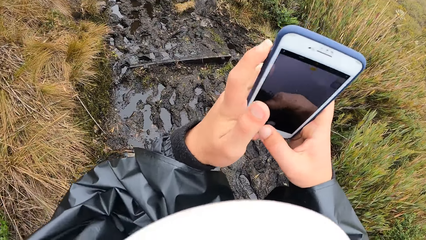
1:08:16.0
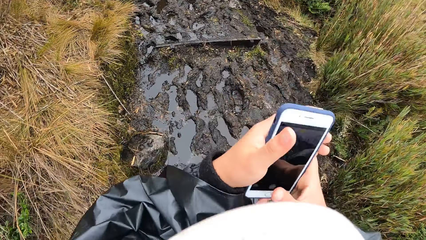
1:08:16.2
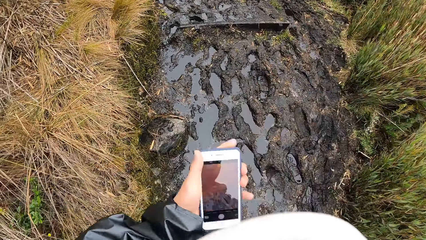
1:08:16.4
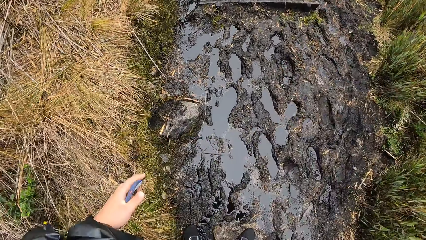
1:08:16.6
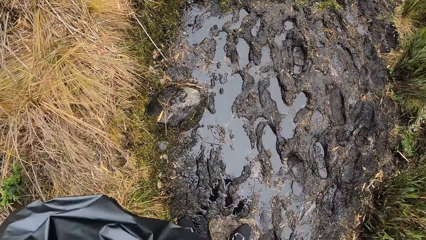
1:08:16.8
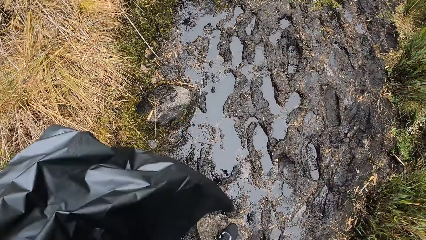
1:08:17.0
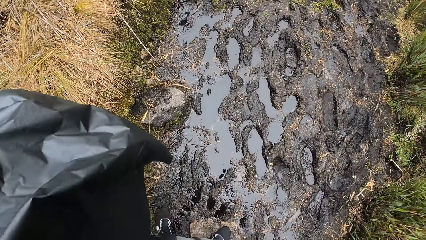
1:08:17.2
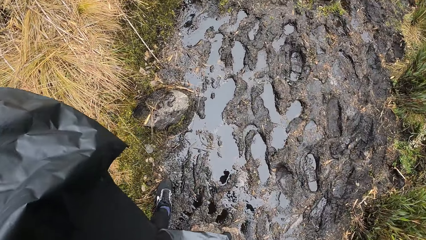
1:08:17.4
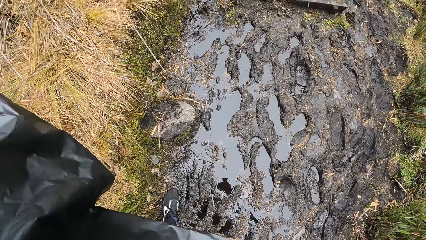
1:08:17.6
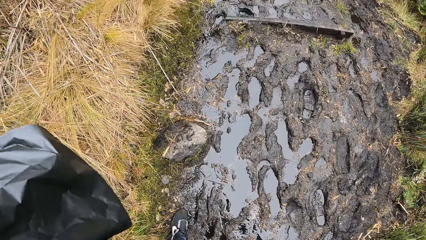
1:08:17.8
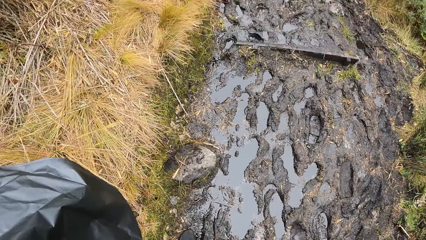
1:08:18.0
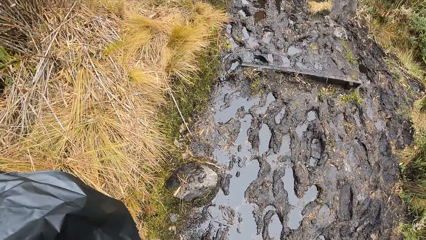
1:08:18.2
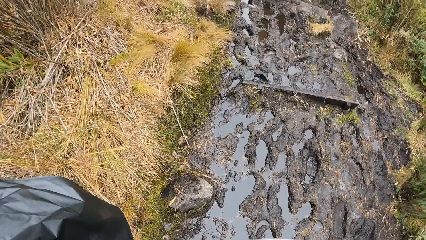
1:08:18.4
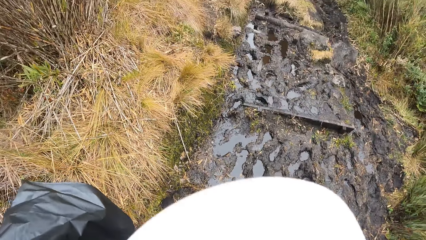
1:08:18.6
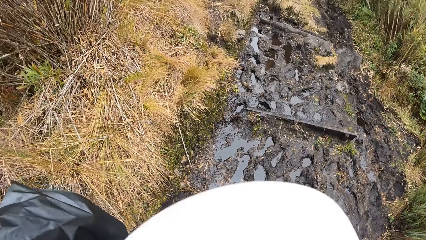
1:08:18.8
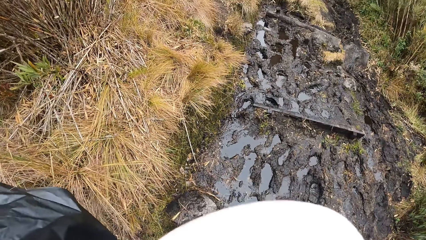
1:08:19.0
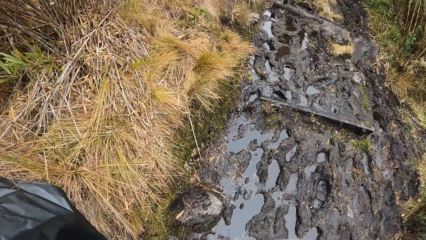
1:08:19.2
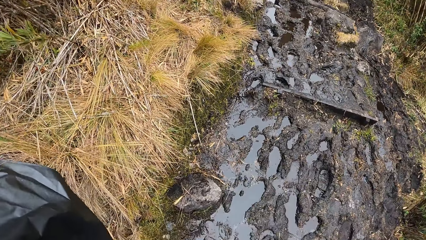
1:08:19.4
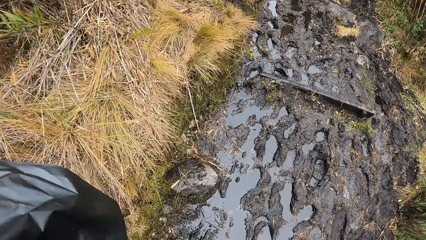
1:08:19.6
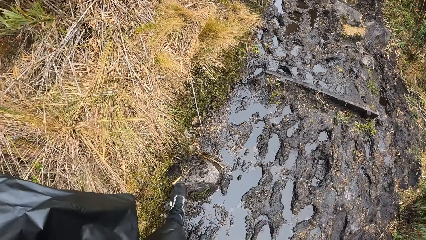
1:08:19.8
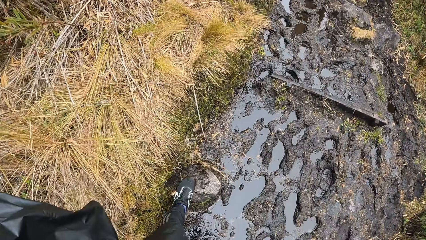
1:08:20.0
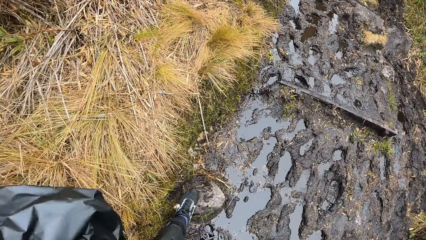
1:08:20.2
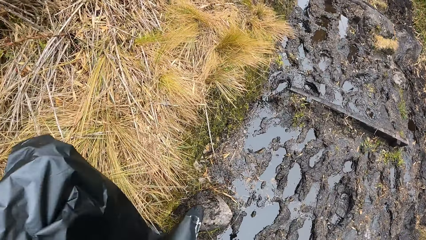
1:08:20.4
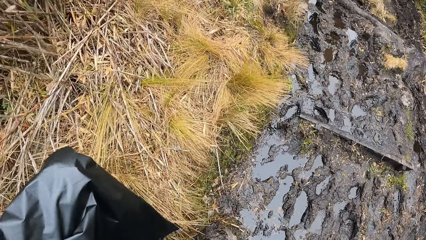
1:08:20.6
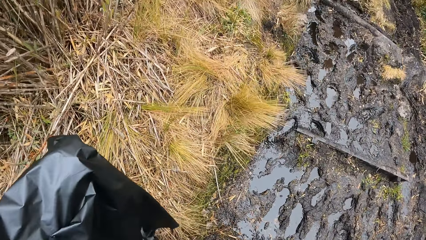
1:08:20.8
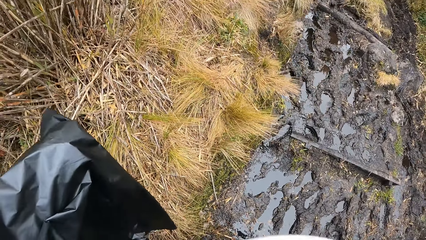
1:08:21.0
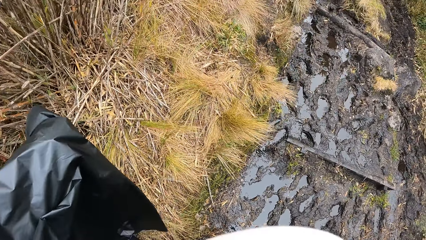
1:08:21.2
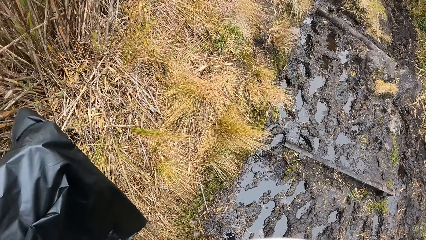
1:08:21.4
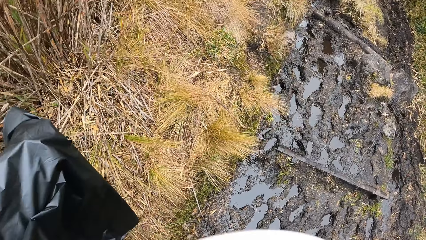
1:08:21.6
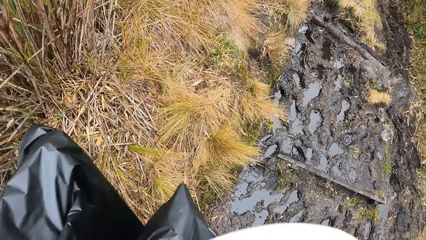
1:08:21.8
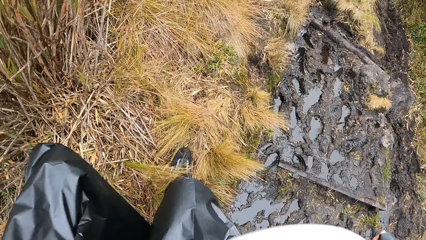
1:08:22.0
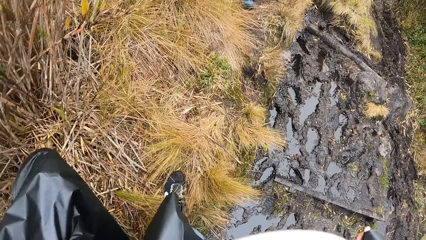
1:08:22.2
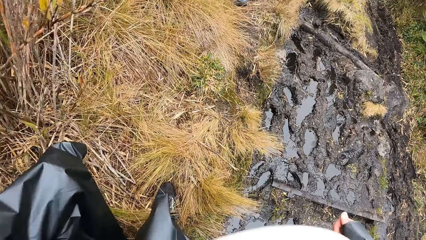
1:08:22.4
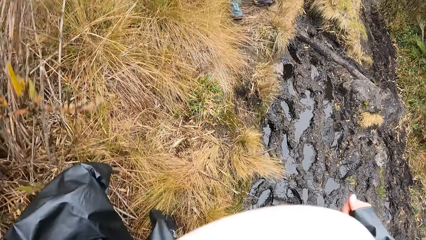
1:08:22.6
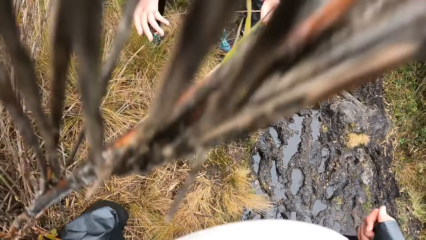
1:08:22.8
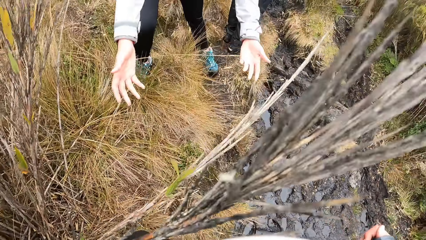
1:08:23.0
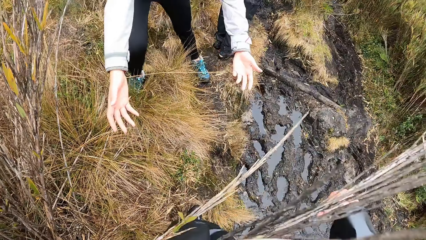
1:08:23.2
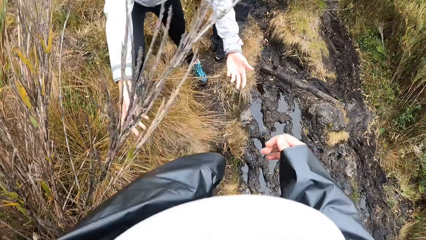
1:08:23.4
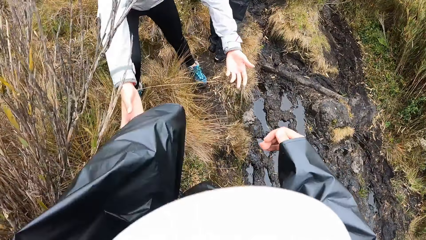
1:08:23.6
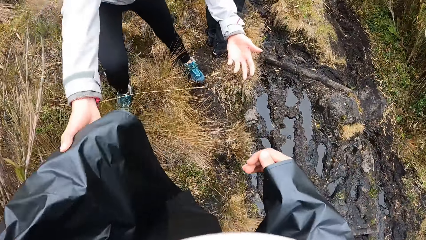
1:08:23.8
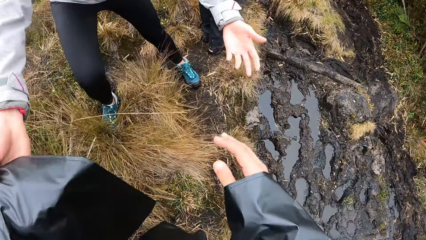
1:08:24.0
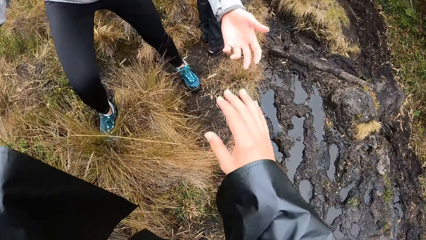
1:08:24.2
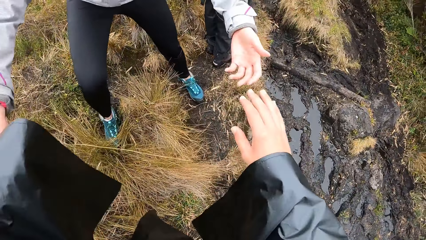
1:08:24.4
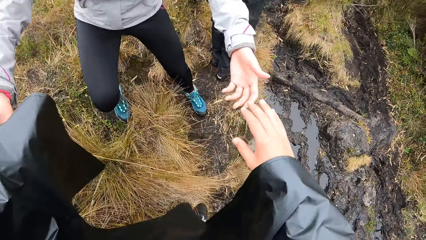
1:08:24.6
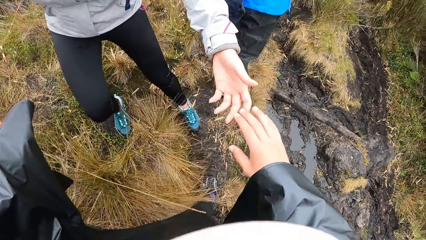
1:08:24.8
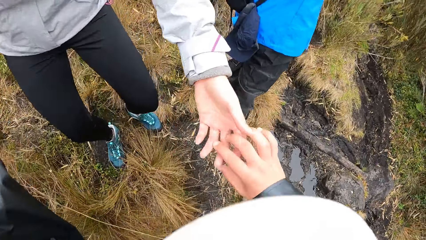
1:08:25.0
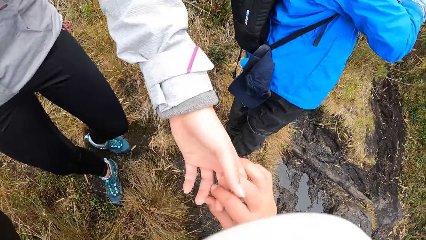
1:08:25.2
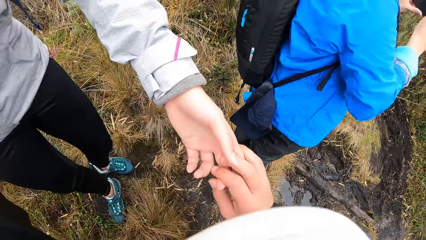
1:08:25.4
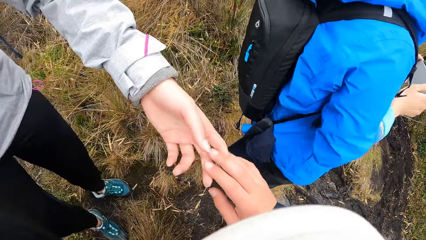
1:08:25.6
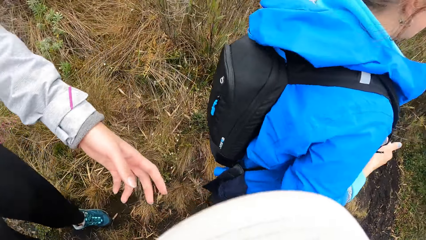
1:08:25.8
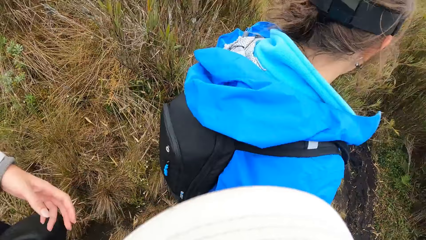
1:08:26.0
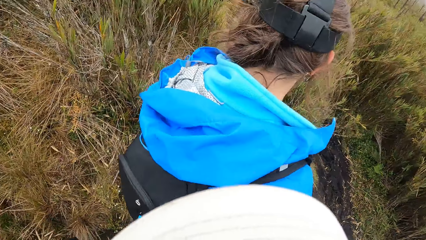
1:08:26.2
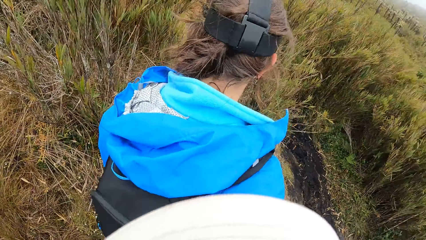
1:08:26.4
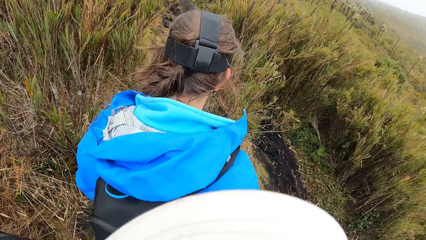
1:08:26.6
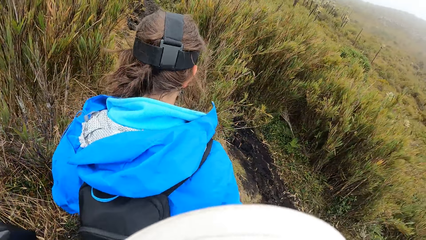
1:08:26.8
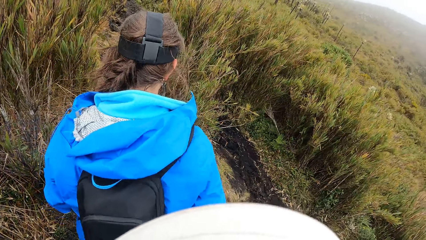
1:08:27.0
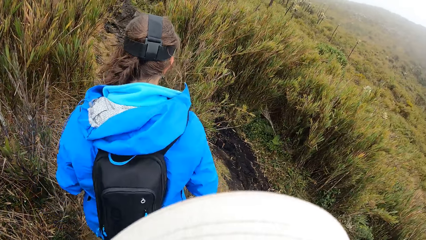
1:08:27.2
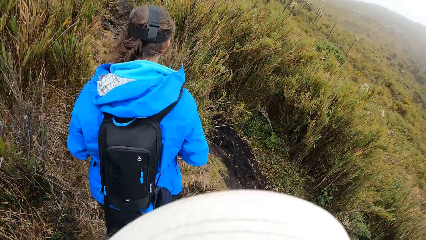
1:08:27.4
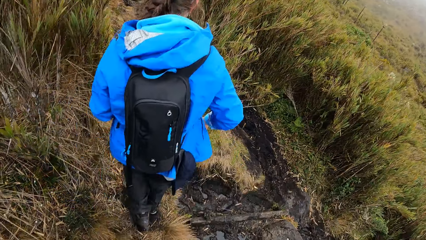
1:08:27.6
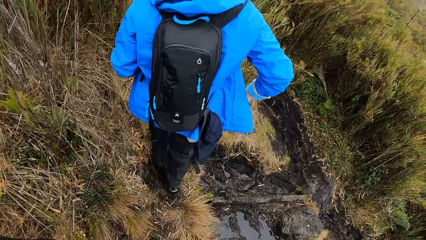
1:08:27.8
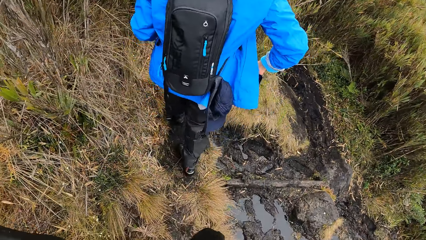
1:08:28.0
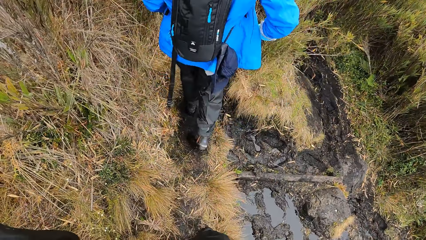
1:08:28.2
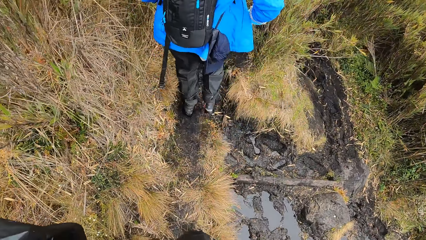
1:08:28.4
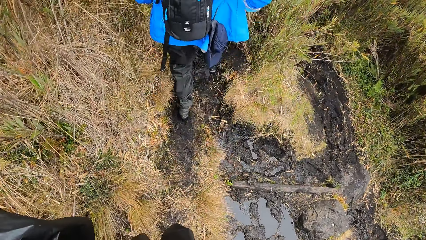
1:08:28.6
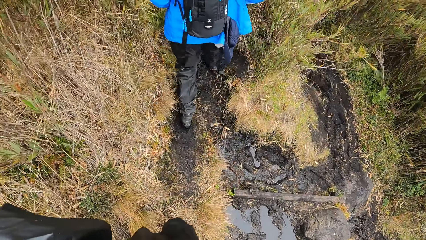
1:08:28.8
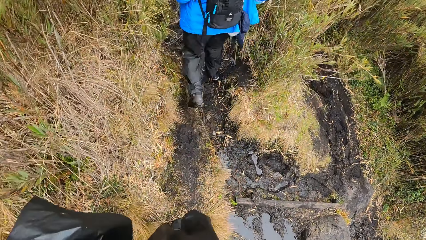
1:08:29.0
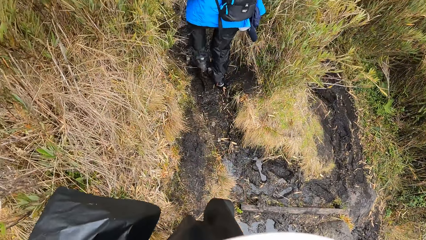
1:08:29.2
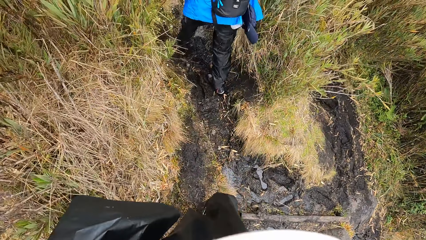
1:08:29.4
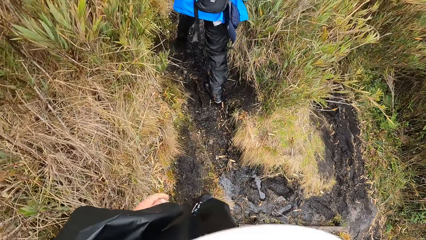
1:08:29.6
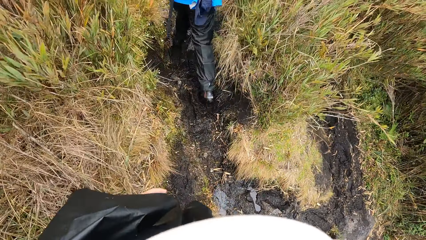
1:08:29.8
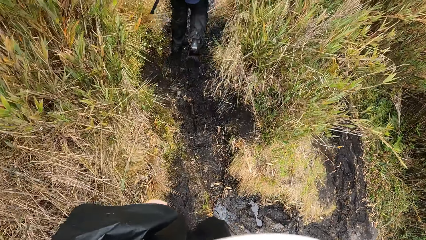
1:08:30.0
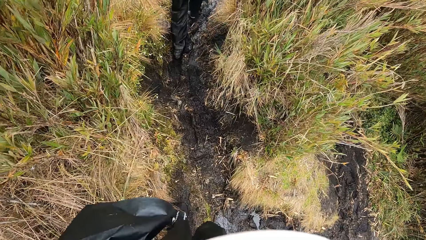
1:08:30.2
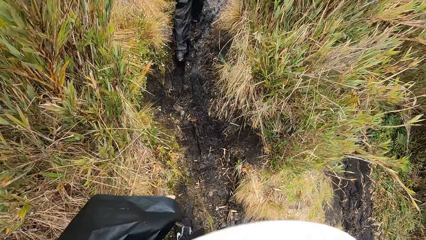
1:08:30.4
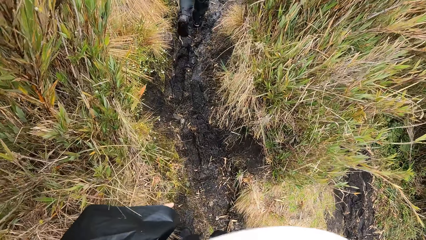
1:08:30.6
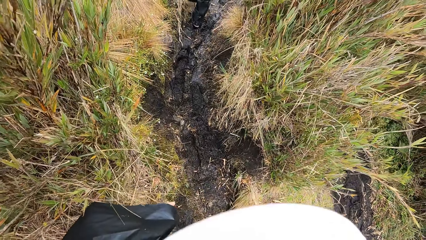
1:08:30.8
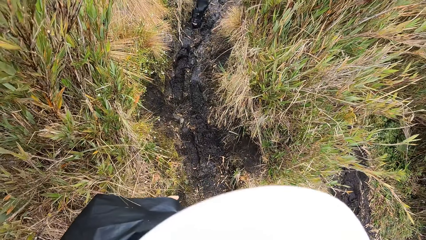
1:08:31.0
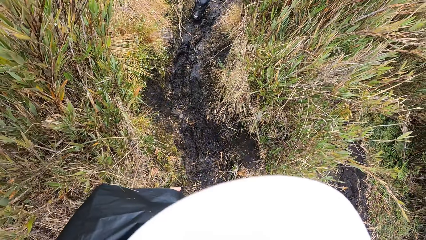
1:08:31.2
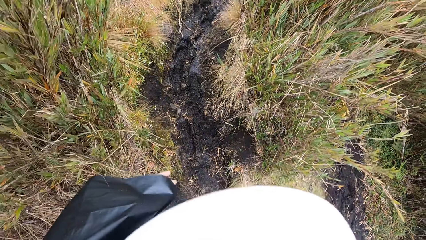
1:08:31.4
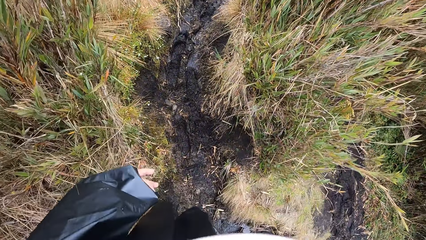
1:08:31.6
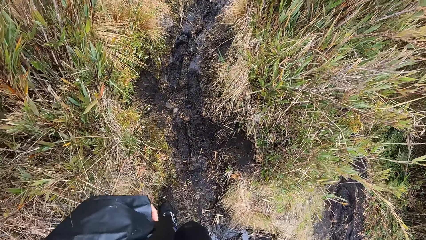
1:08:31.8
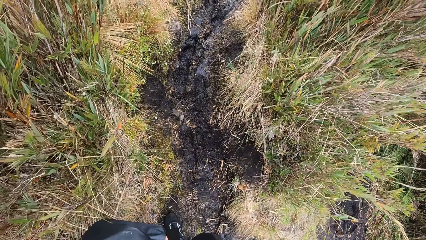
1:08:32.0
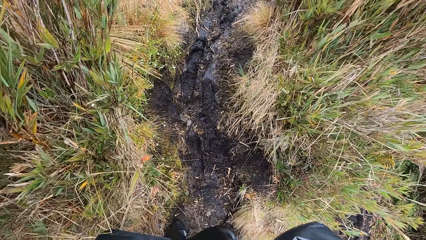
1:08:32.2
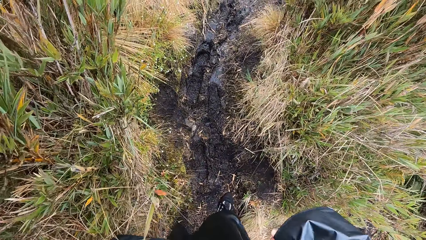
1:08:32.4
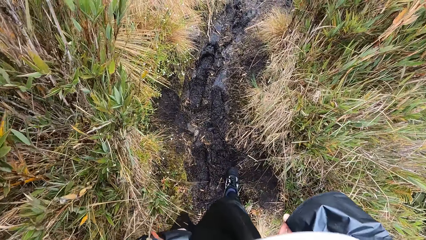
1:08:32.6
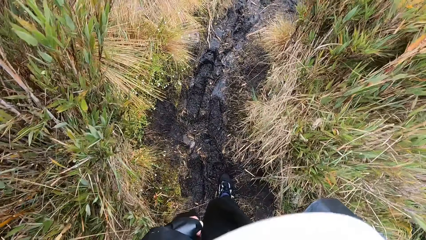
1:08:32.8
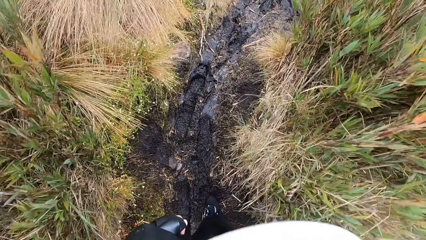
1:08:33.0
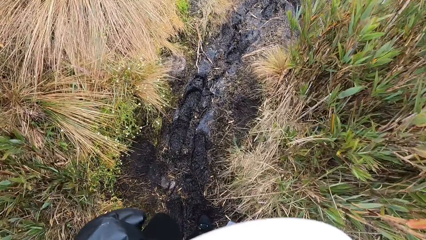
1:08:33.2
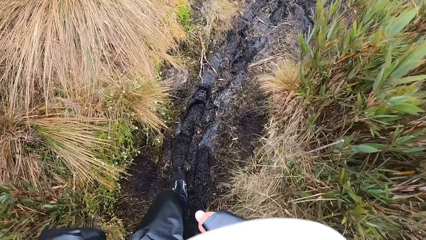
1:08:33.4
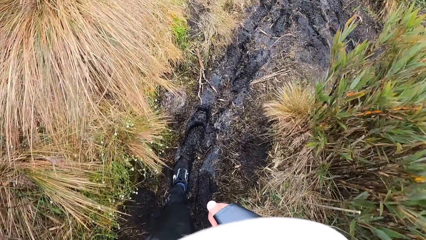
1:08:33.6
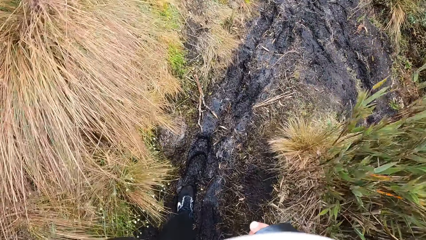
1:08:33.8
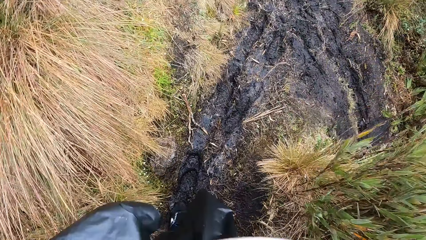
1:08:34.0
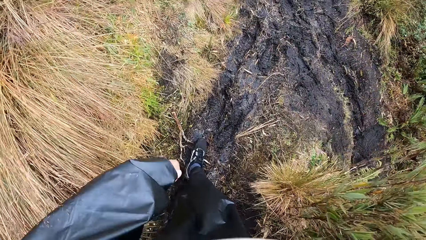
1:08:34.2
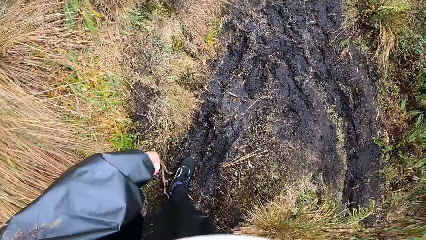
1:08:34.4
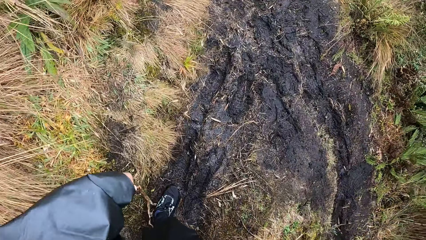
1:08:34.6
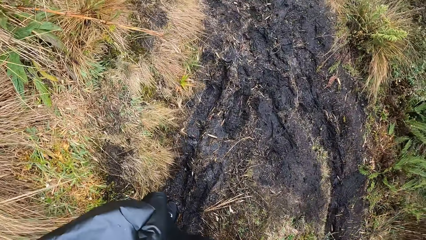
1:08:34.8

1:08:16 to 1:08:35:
The camera wearer walks on the road. They climb the bushy path. They walk on the bushy path. They hold the hand of a woman. They walk on the road. Another woman walks along the pathway. The camera wearer walks along the pathway.
